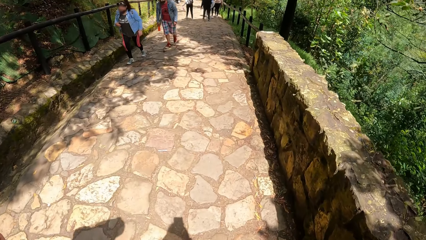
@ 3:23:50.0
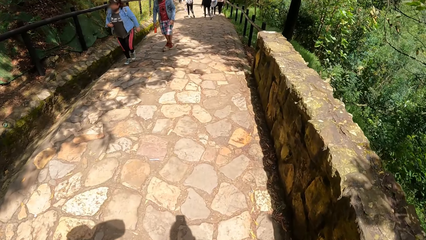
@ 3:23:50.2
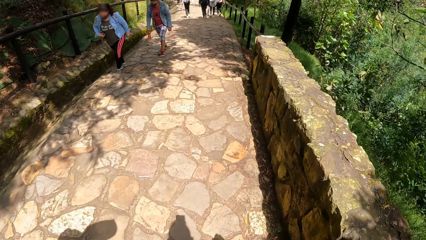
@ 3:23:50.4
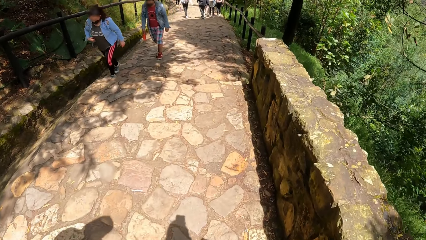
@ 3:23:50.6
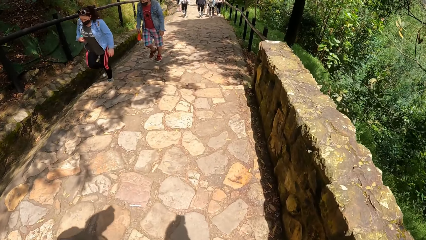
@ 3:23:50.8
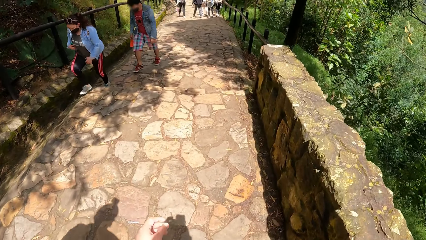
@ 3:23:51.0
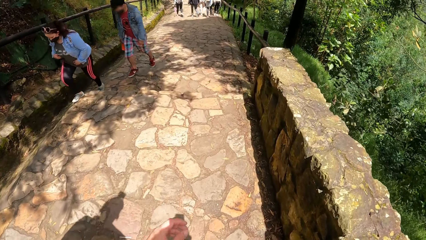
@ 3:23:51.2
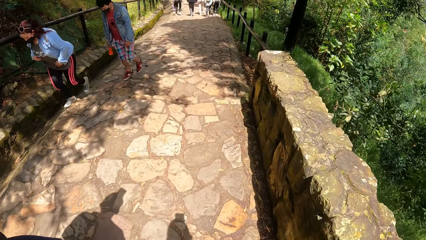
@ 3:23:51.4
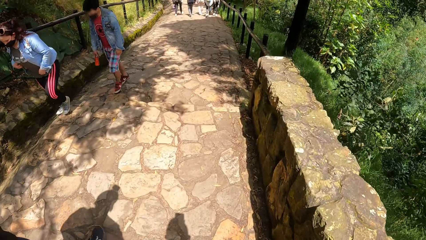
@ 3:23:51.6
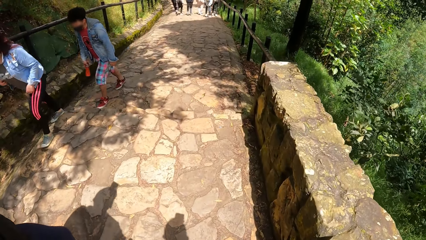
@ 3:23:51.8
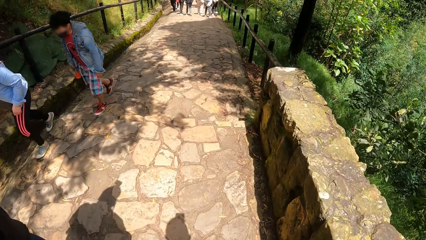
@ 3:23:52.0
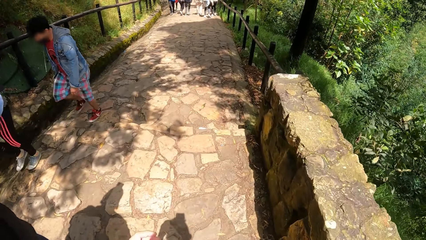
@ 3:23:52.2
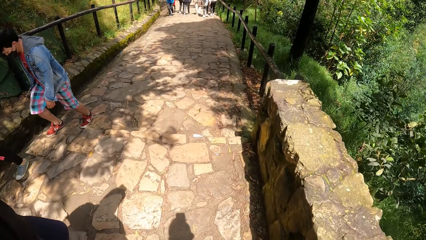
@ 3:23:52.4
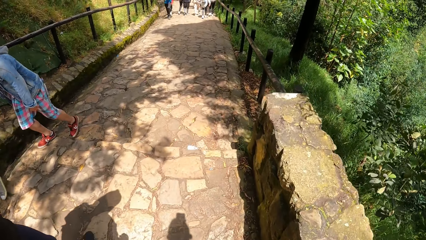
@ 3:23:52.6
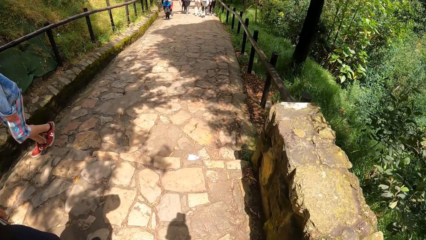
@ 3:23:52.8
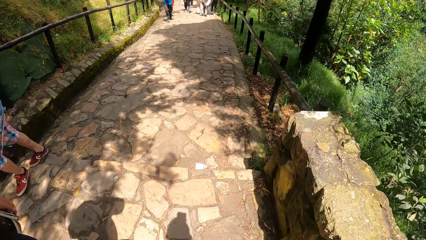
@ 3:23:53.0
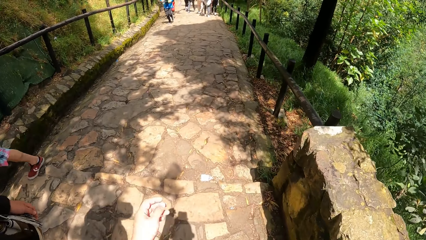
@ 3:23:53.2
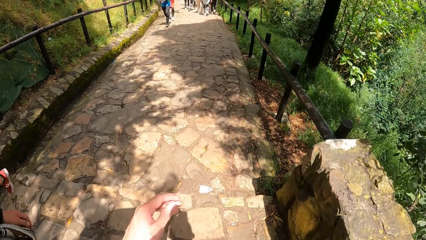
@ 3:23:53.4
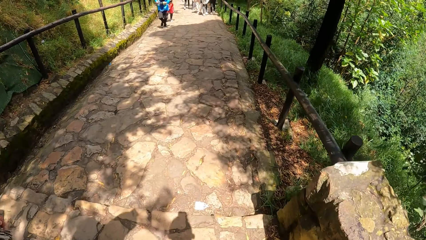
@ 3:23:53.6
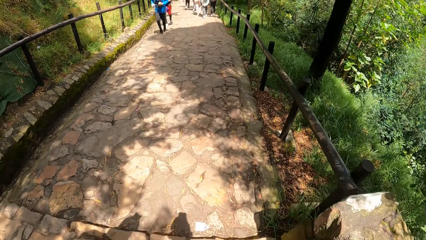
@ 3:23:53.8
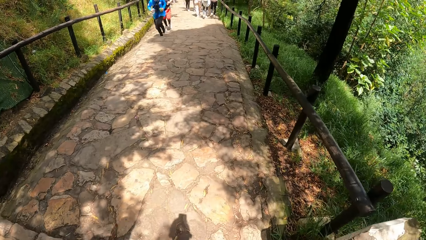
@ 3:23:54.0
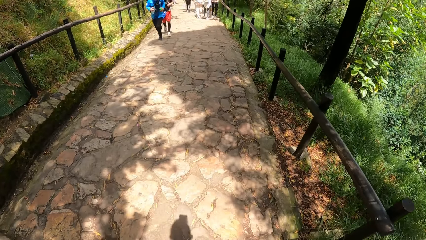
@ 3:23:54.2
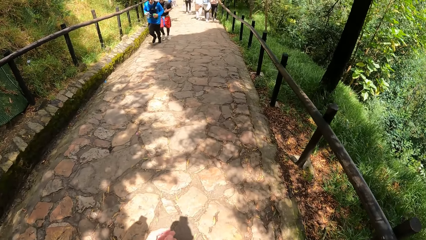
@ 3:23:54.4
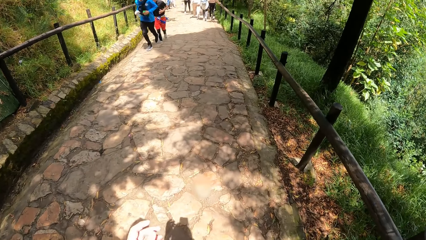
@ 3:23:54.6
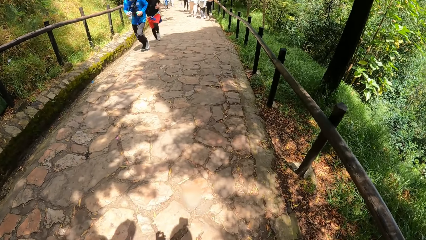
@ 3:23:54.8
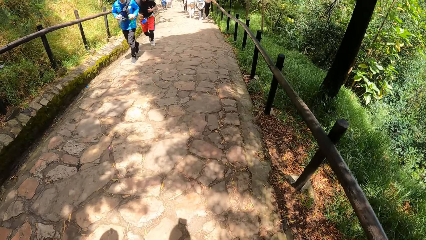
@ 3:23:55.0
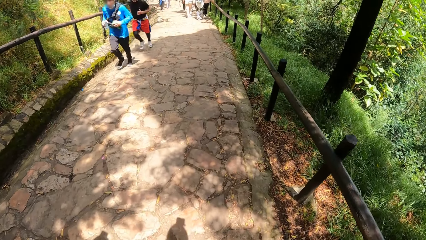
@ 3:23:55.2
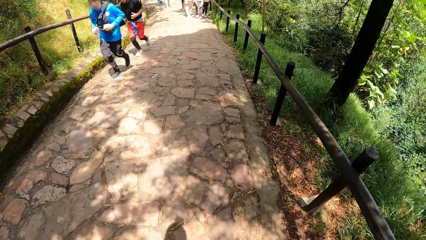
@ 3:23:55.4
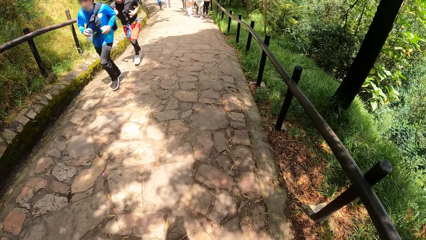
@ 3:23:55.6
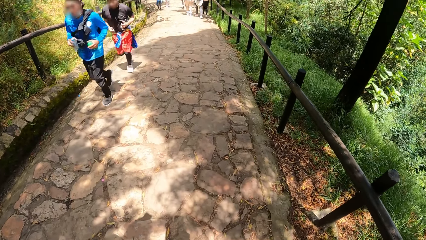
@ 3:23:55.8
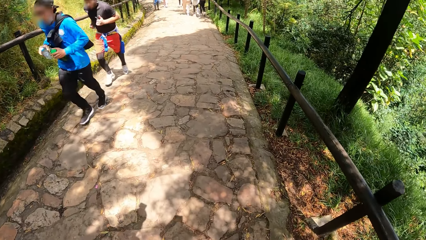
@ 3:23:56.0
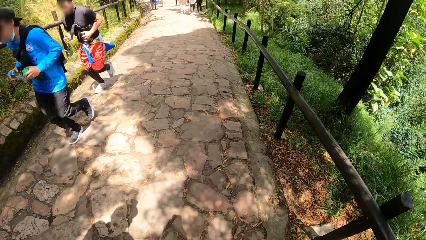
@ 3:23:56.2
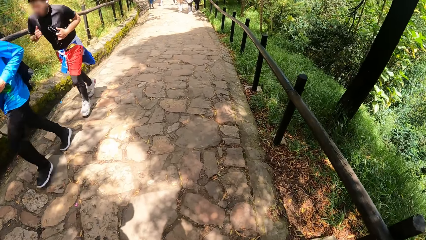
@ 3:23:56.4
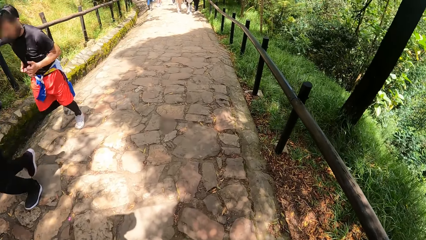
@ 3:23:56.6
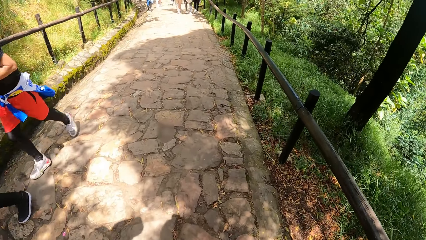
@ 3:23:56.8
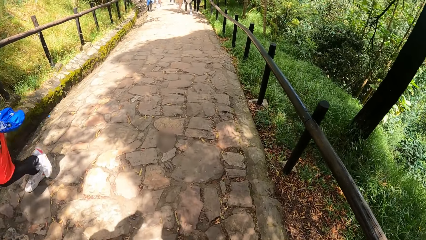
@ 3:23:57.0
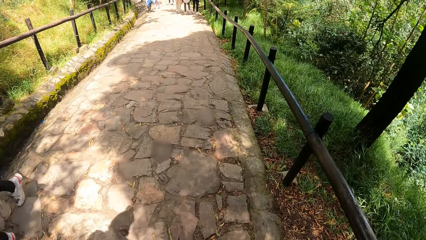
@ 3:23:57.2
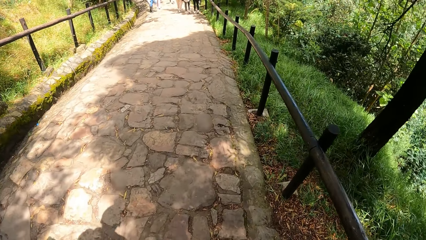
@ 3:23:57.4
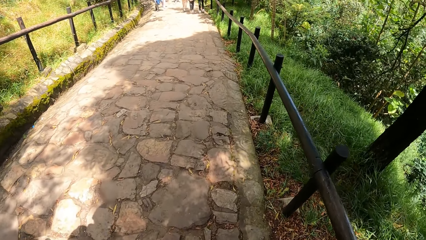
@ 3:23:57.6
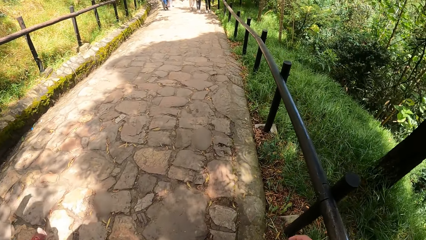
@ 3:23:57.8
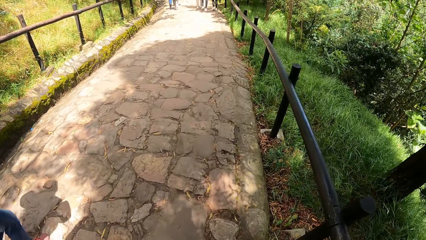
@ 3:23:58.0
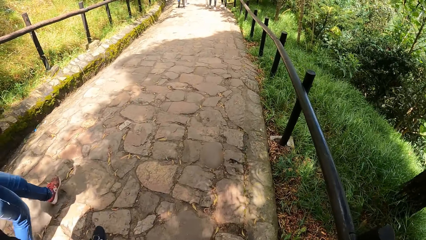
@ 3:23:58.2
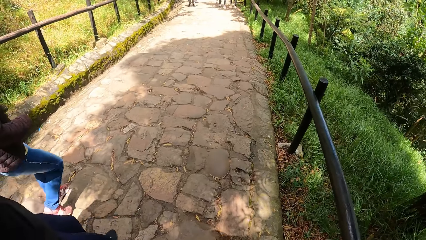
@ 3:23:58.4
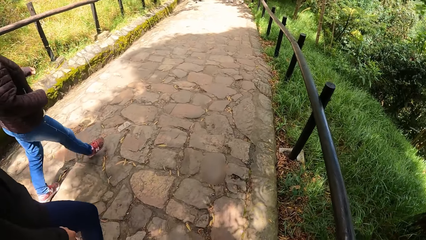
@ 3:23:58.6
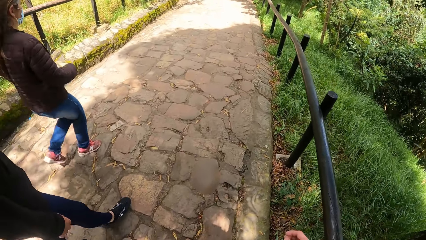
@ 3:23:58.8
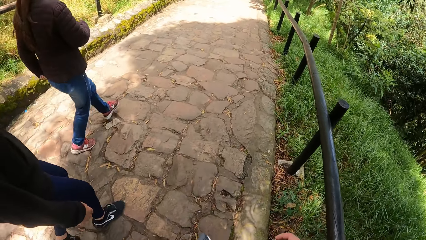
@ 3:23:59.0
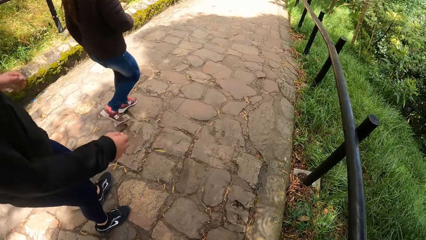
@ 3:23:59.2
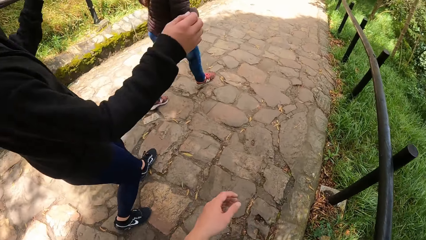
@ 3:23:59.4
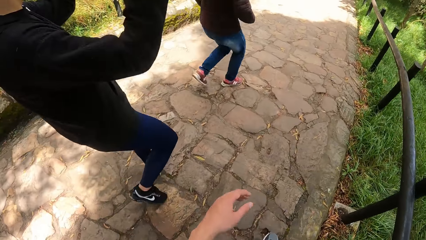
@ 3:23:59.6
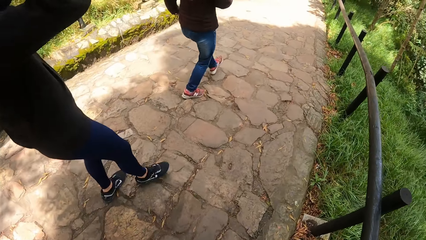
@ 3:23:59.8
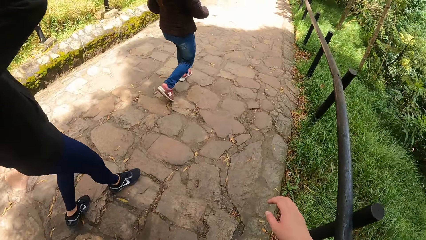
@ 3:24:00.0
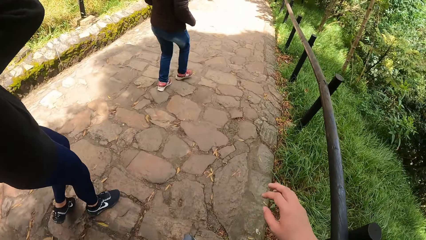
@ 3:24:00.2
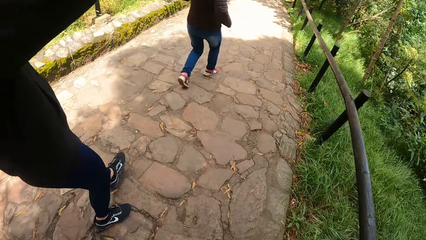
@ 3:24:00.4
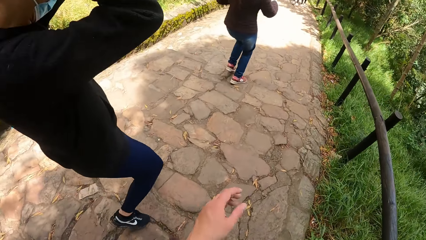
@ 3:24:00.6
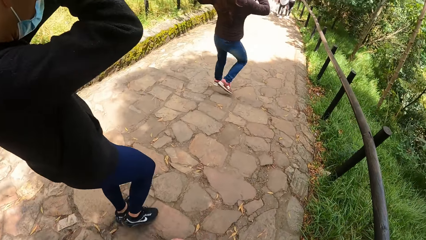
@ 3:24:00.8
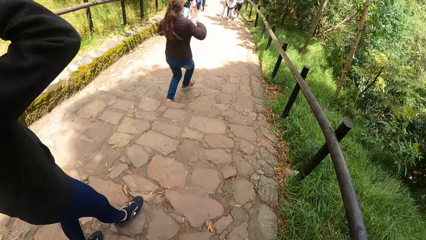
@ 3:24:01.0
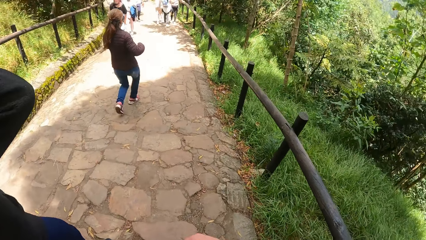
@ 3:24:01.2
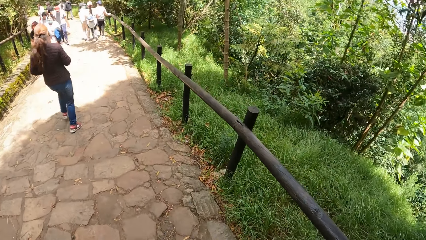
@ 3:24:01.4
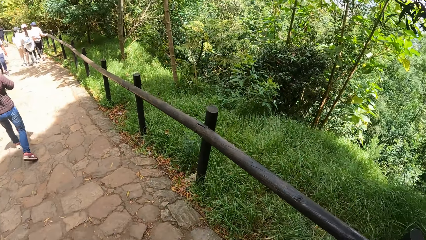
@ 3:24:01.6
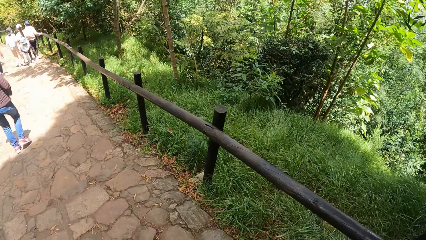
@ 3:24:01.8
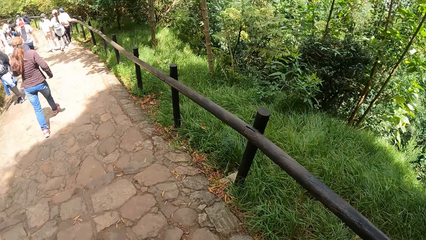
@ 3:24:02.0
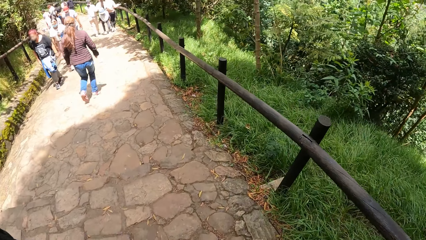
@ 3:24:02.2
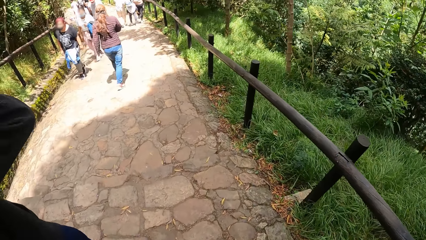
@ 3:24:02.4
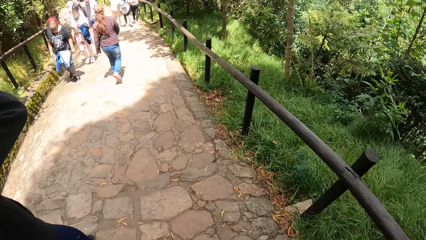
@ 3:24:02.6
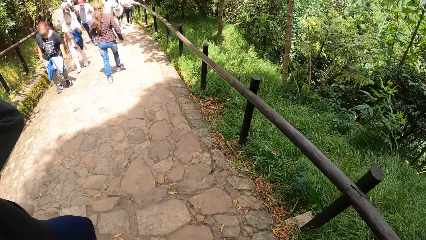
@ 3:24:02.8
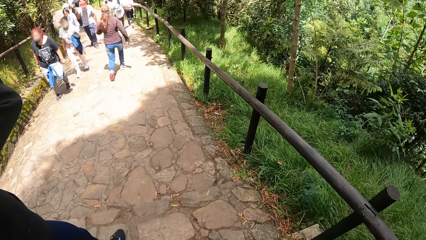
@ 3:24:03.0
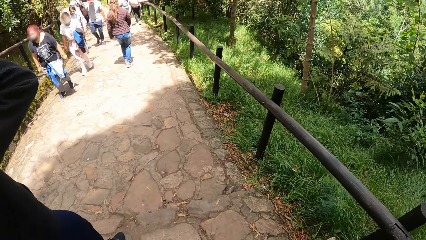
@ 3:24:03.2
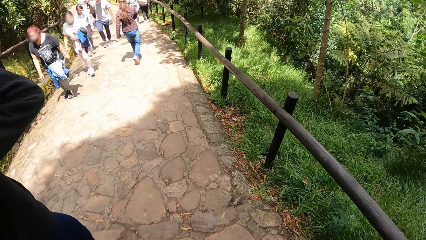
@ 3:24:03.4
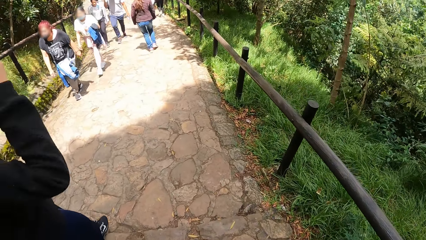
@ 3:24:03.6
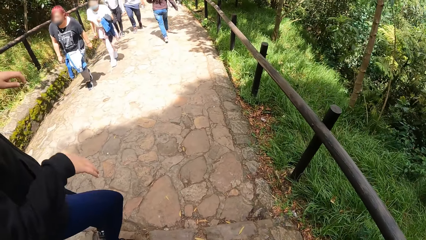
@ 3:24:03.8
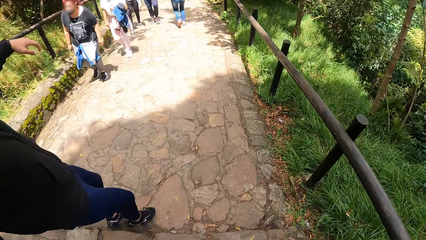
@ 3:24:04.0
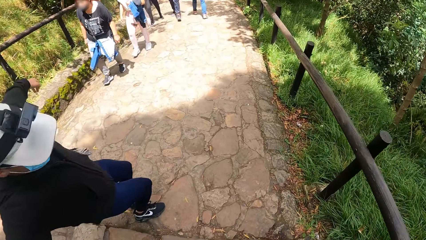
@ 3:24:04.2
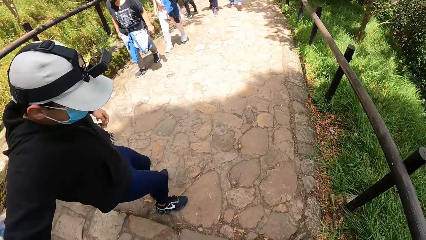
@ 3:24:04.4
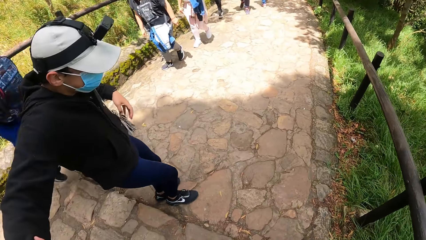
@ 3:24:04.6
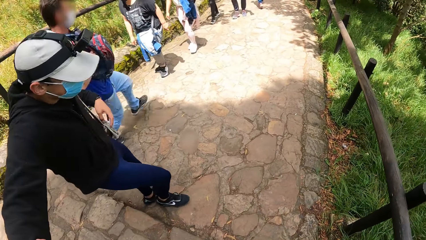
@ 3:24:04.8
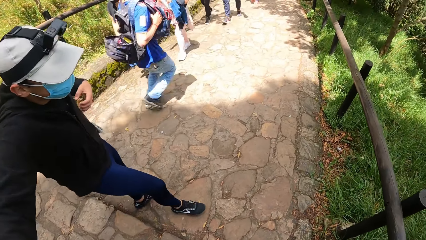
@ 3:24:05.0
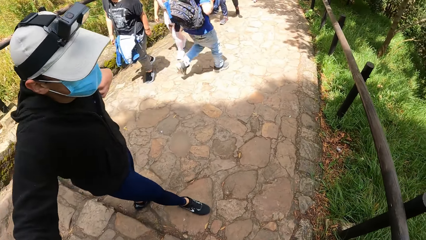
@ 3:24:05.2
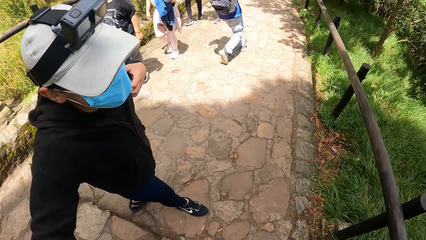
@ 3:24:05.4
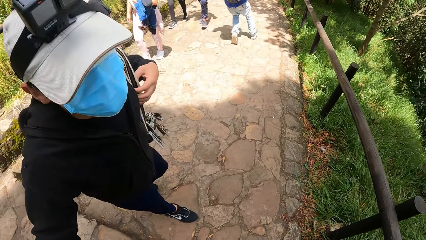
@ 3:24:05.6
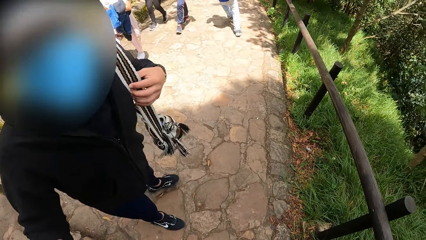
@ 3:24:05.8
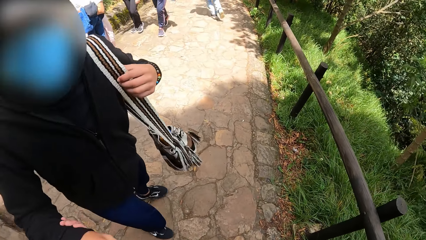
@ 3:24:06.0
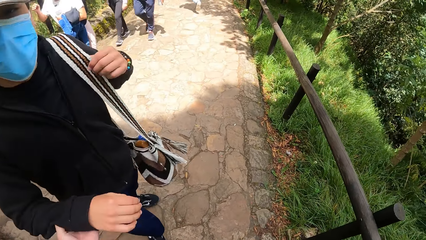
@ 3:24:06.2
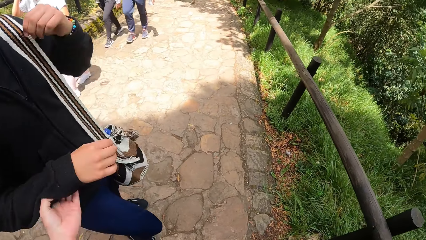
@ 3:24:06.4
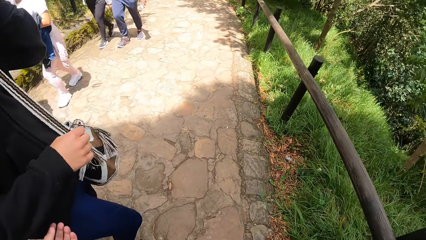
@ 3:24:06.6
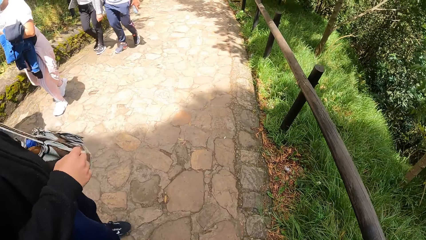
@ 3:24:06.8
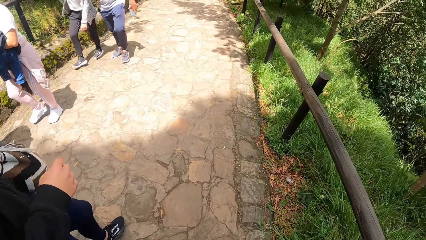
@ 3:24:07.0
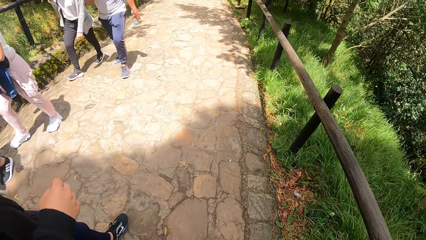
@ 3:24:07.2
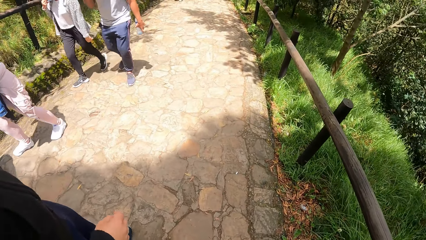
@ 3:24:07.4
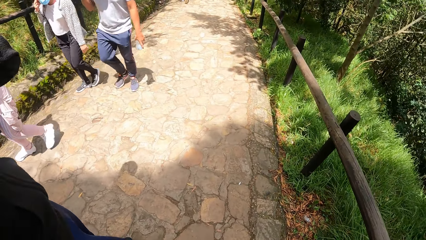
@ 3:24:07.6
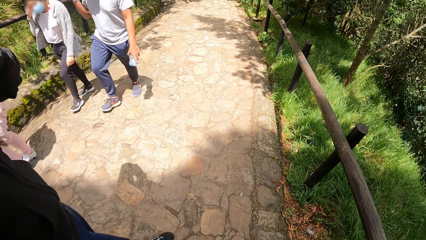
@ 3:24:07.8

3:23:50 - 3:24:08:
A man raises both hands. The camera wearer walks around. The man climbs down a stair. The man swings at the side.
